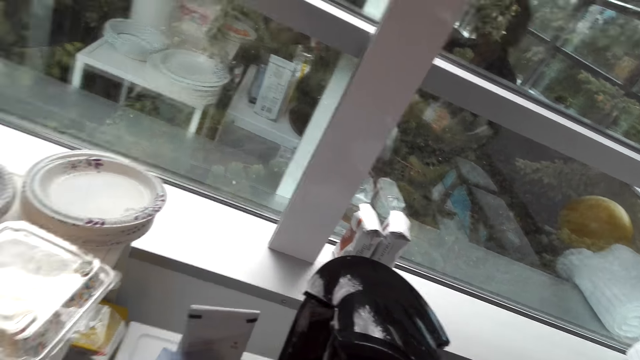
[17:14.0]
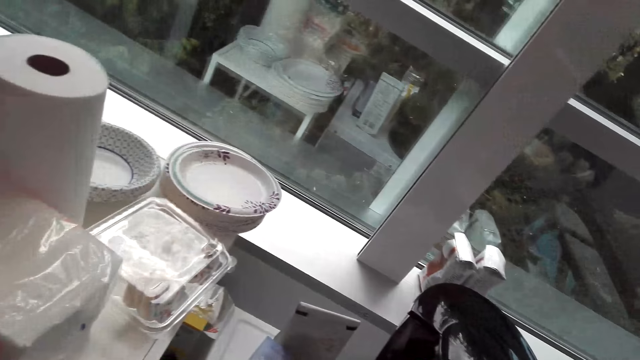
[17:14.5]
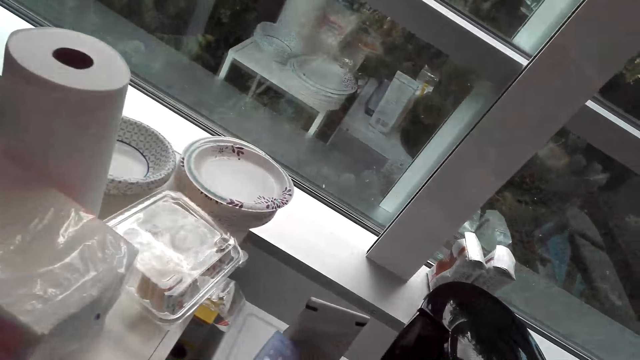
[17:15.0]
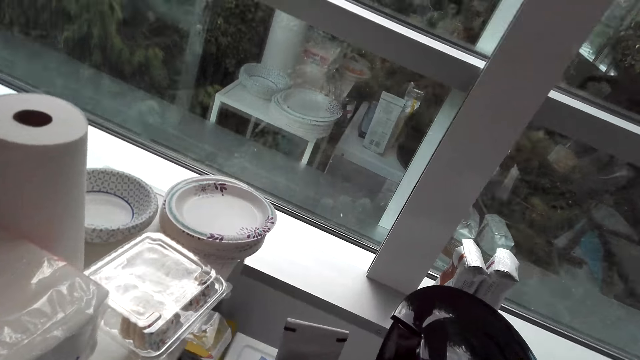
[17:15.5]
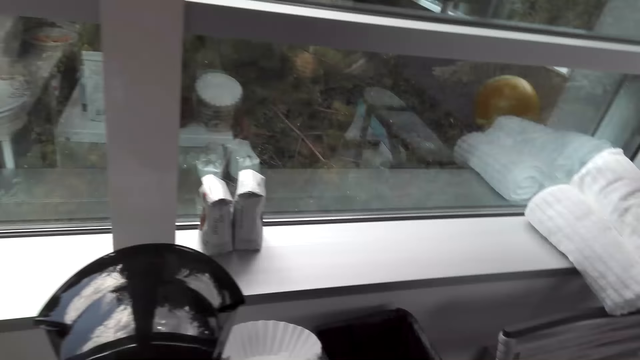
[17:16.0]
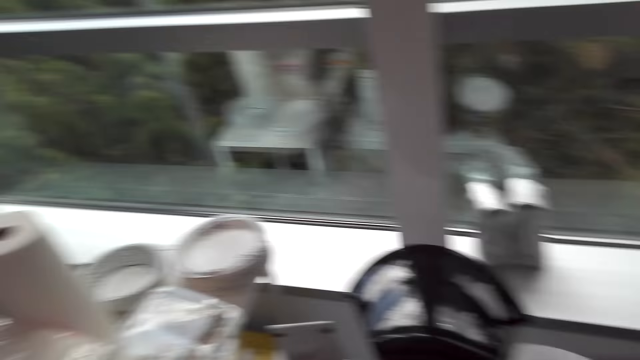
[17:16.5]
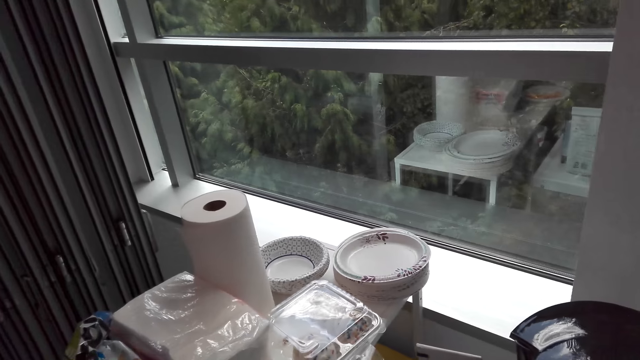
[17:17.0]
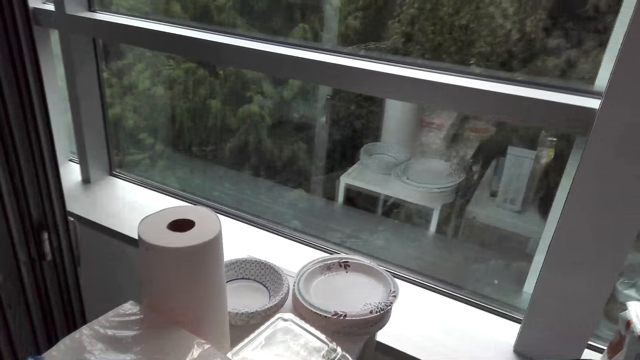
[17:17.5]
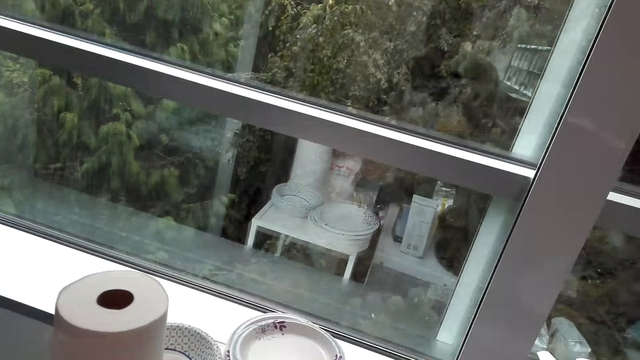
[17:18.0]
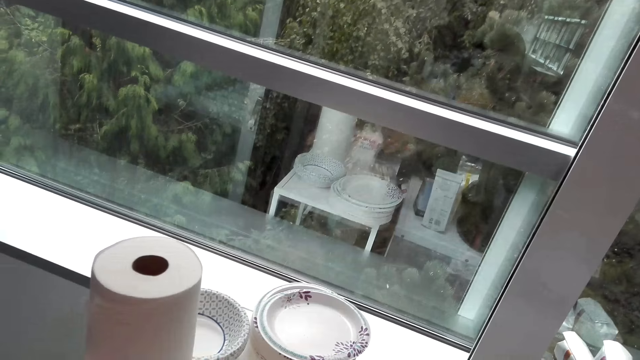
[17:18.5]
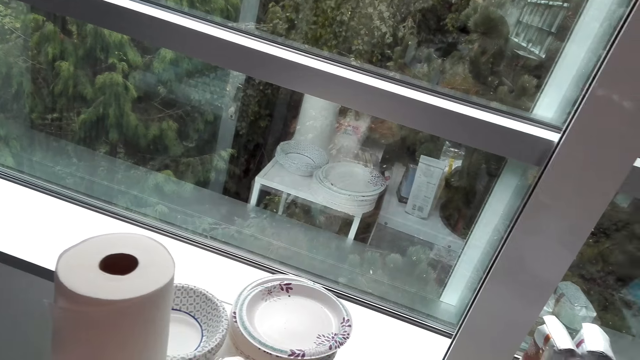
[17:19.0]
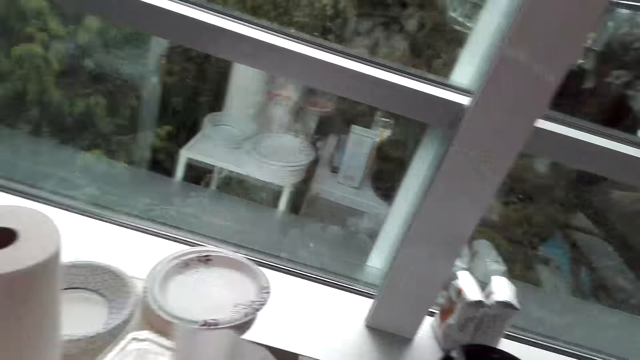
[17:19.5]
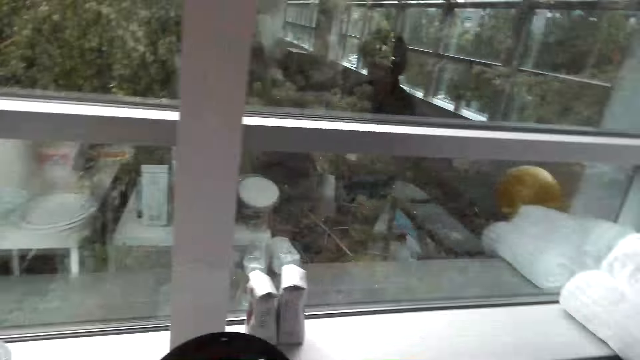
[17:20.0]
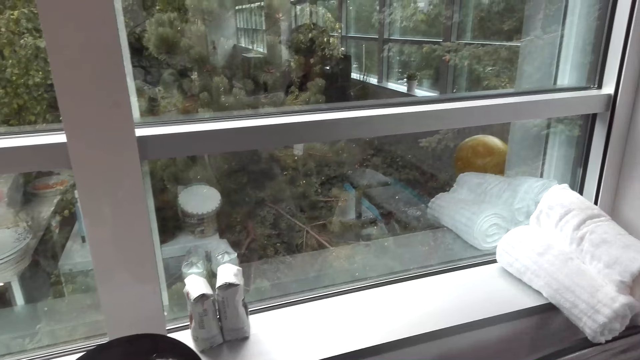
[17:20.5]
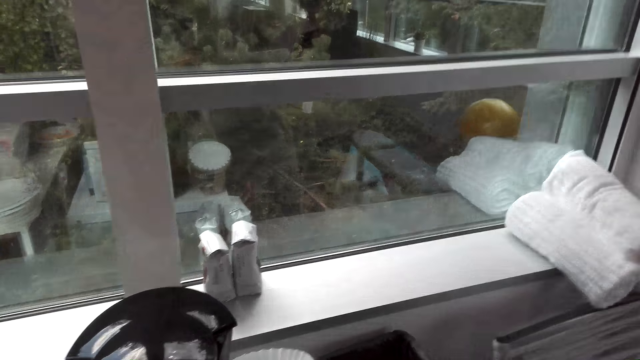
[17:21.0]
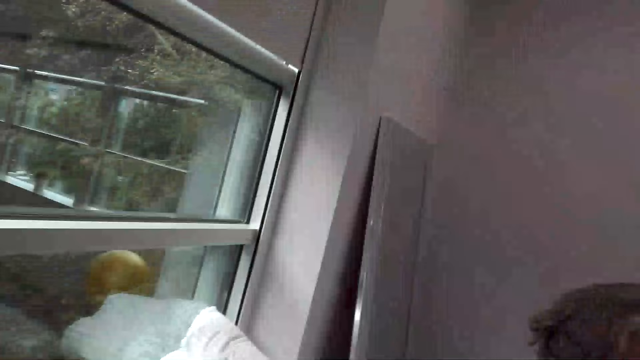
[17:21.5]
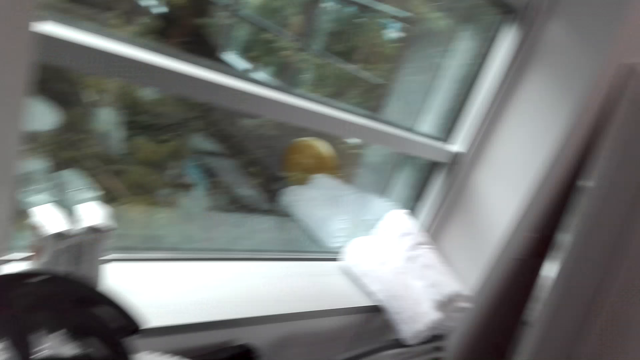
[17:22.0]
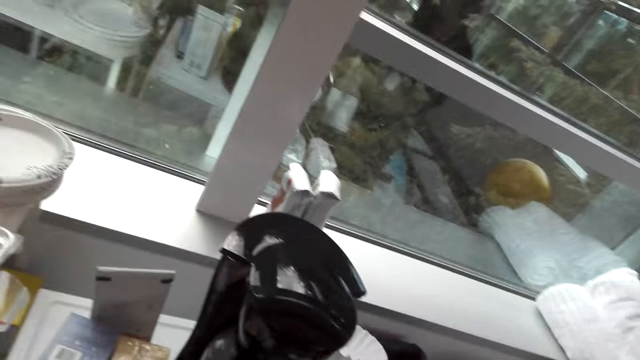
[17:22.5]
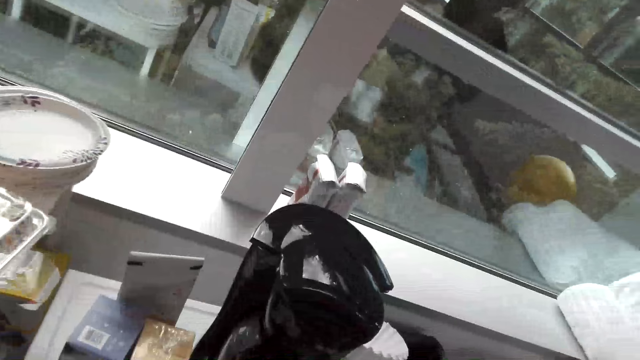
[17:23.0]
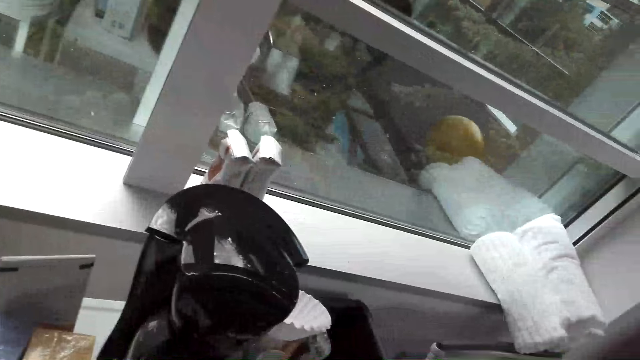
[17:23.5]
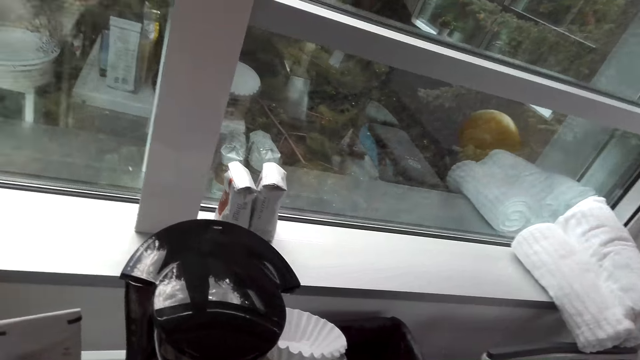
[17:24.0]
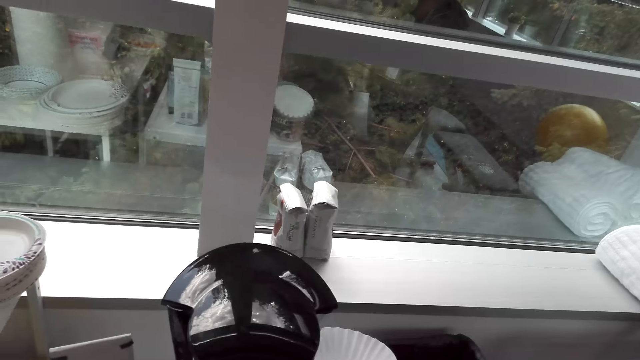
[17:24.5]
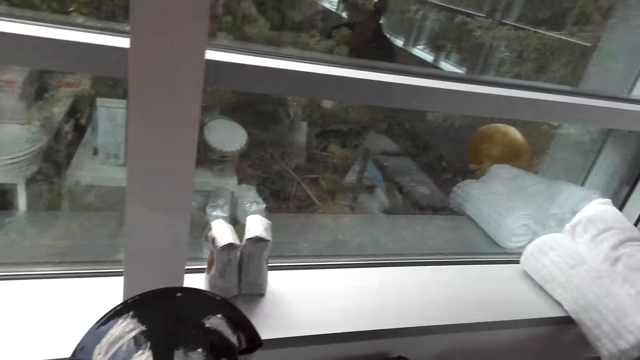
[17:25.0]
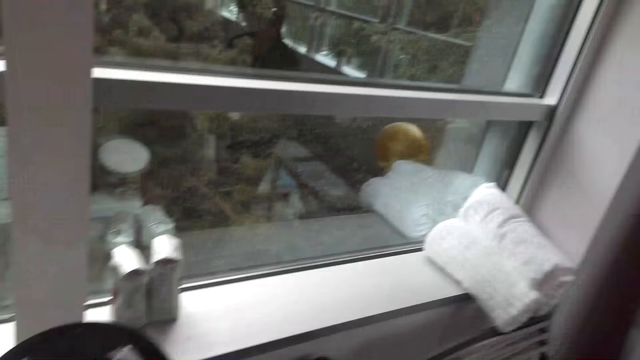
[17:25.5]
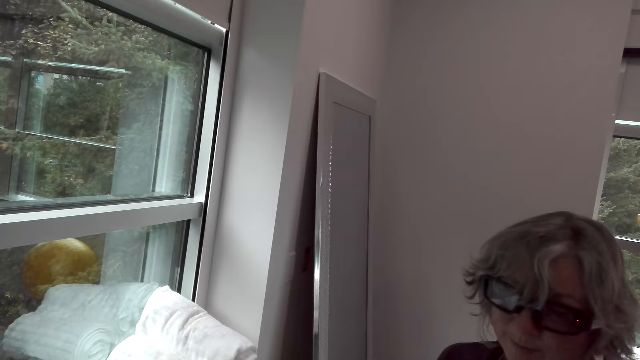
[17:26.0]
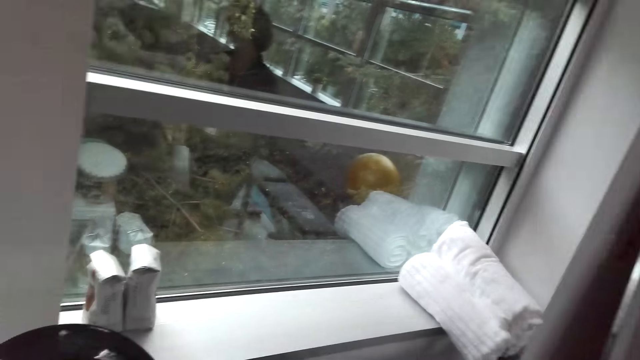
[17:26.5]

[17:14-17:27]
The camera wearer looks at the plates. They talk to a woman. The woman talks to the camera wearer. The camera wearer talks to the woman. The woman talks to the camera wearer.

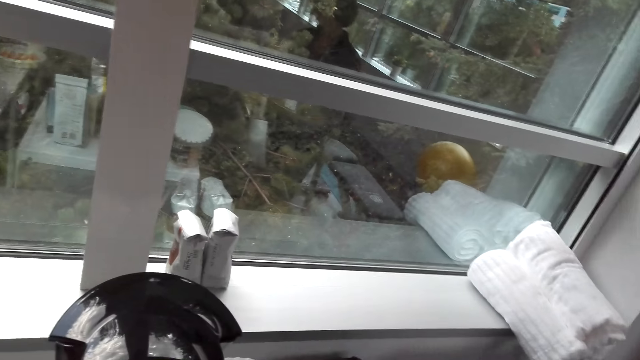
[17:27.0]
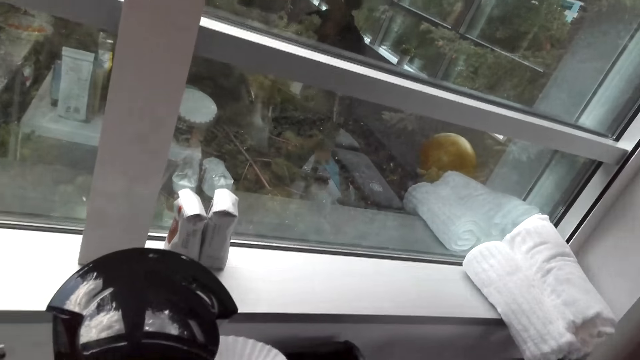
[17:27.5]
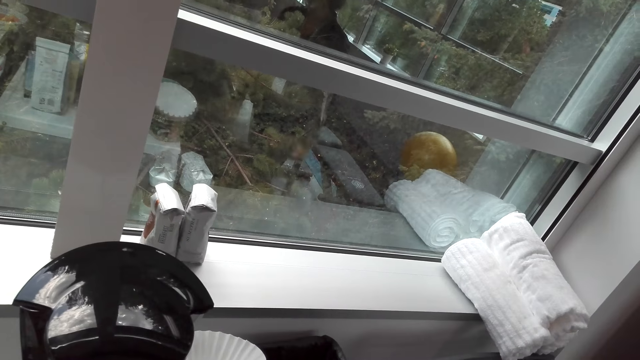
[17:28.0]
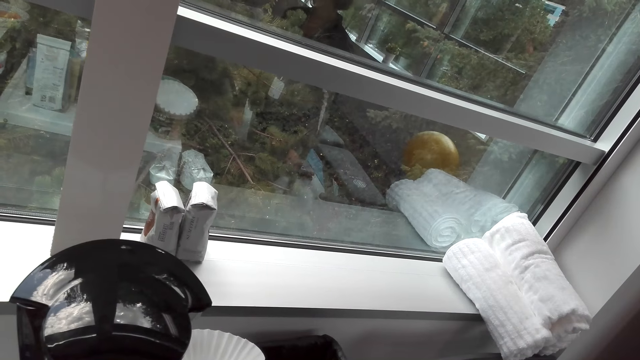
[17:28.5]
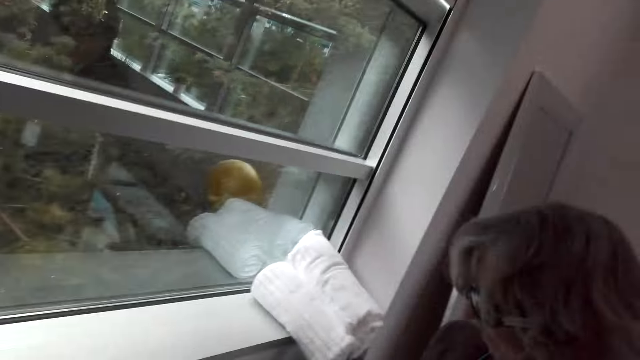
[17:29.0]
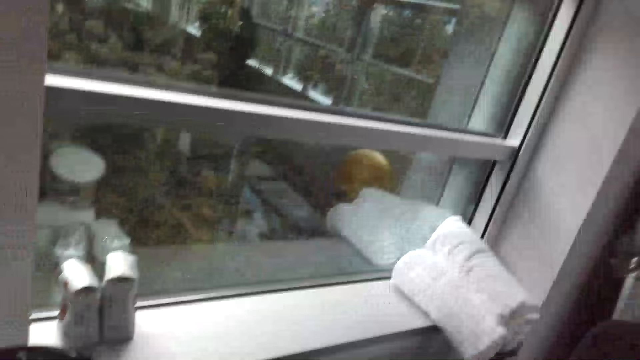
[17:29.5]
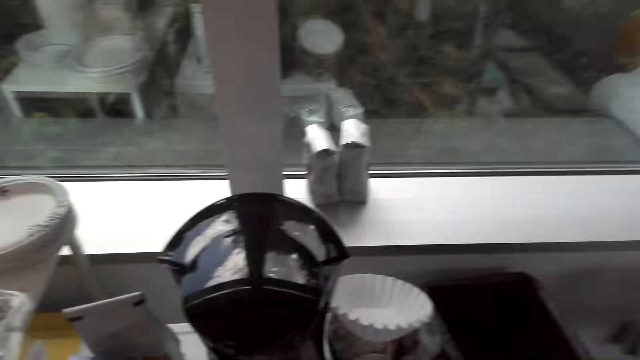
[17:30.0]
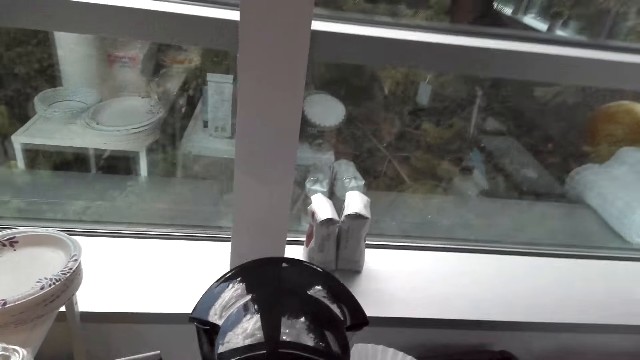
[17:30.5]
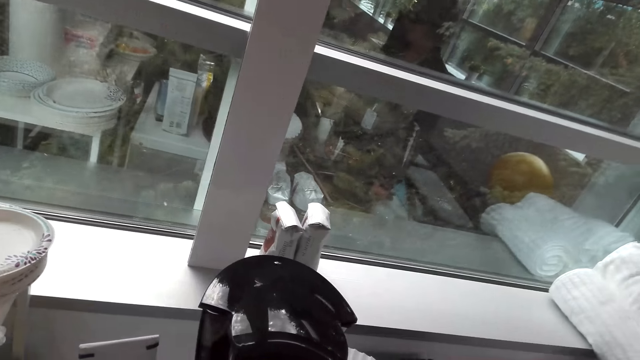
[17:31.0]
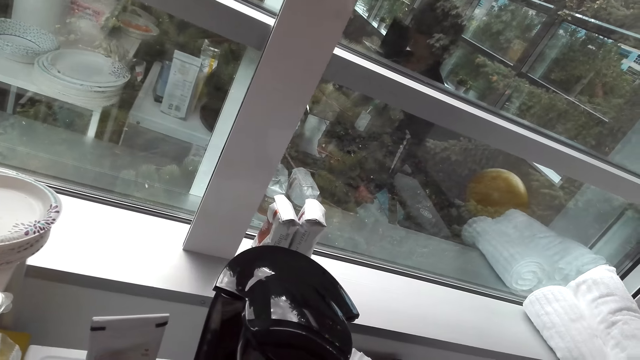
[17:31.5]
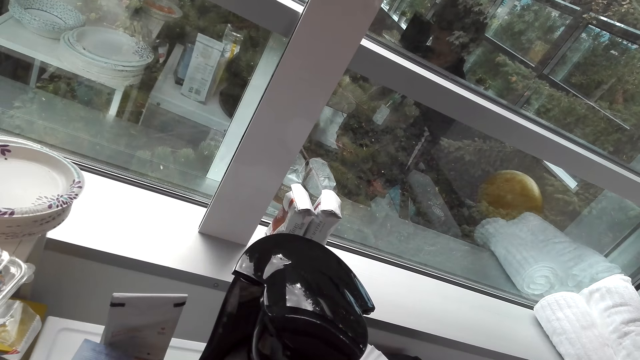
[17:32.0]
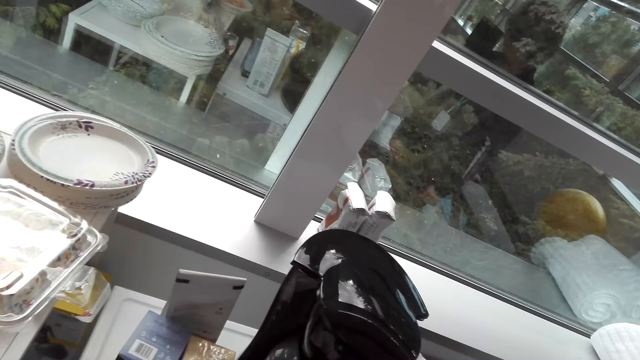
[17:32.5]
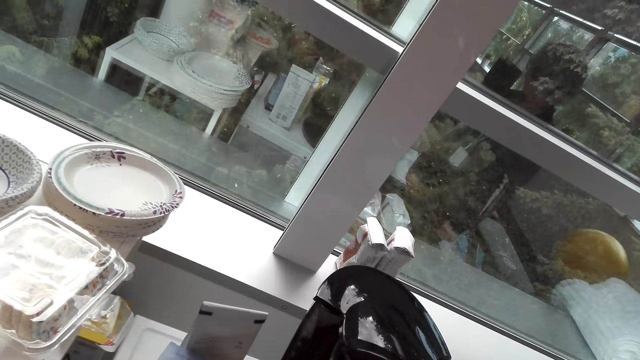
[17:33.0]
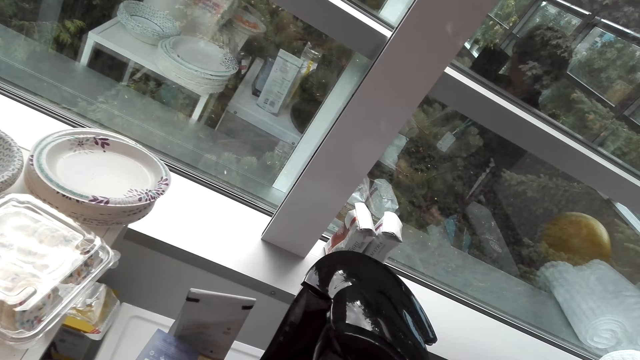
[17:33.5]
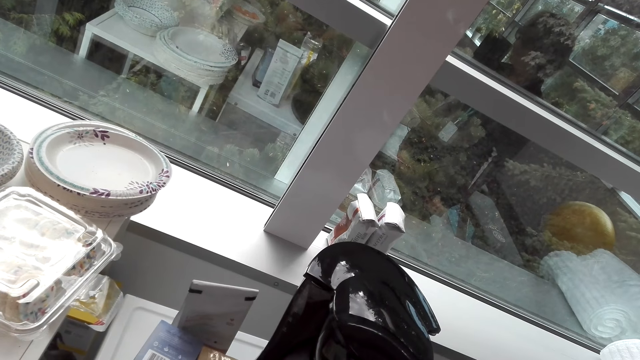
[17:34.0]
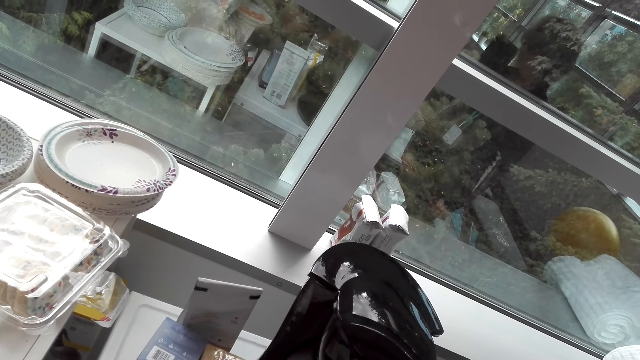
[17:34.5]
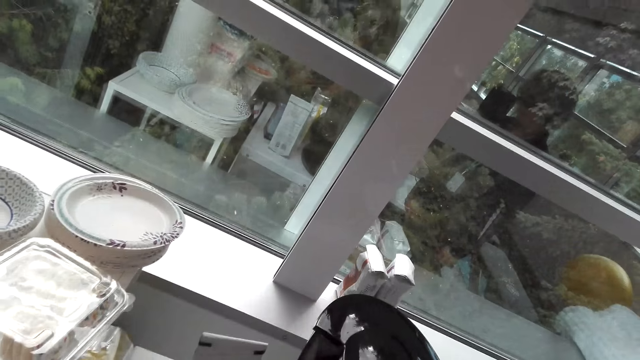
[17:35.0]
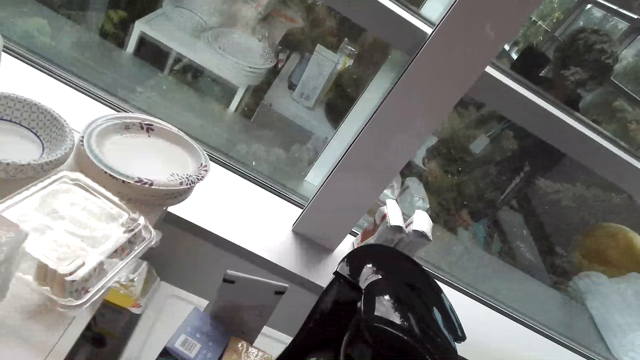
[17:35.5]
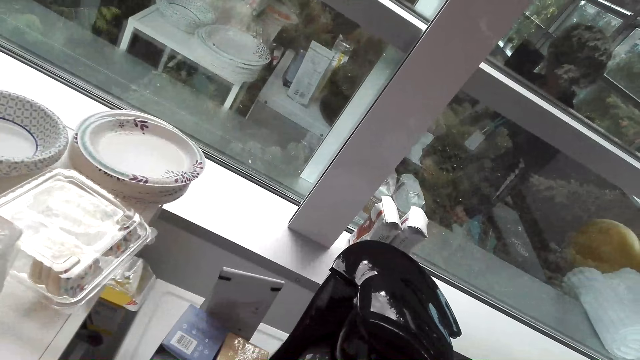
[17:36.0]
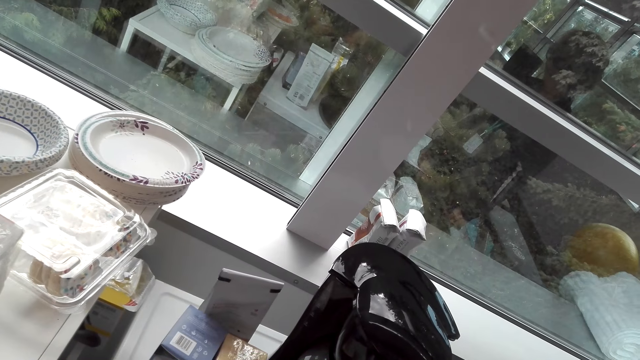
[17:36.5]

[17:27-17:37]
The camera wearer talks to a woman. The woman talks to the camera wearer. The camera wearer dialogues with the woman in the showroom.
